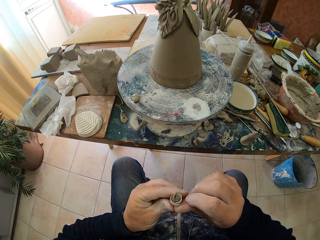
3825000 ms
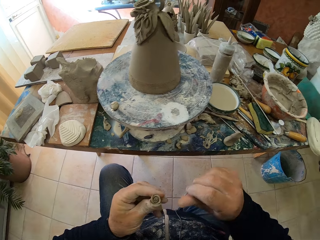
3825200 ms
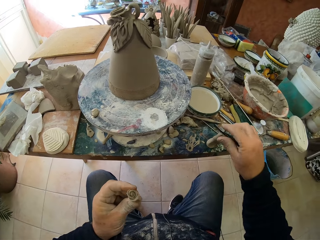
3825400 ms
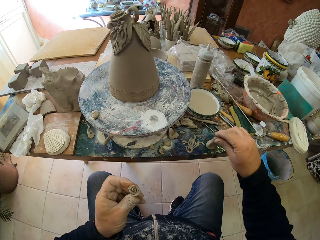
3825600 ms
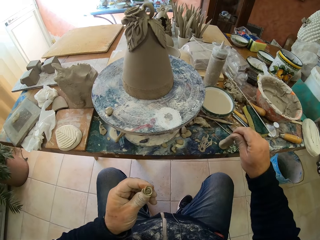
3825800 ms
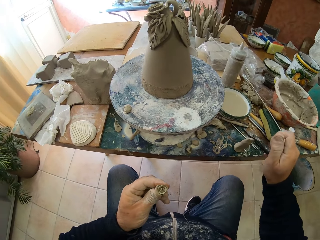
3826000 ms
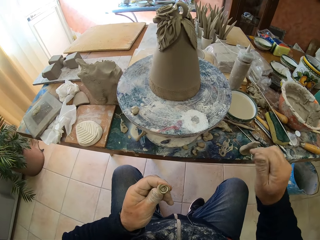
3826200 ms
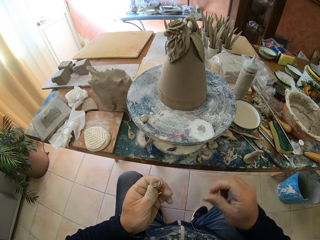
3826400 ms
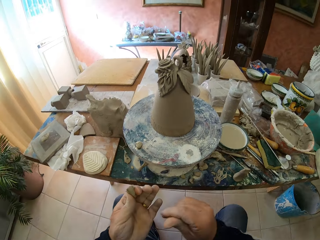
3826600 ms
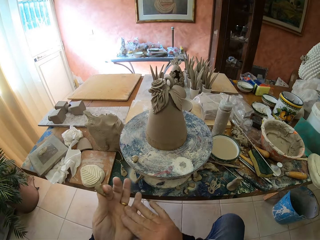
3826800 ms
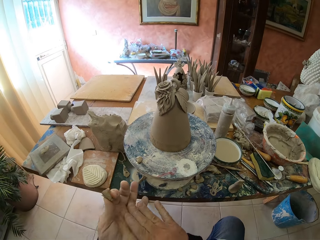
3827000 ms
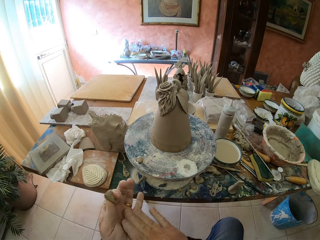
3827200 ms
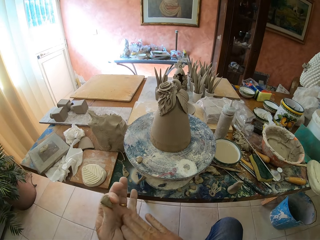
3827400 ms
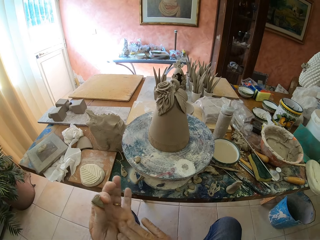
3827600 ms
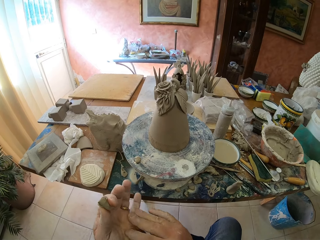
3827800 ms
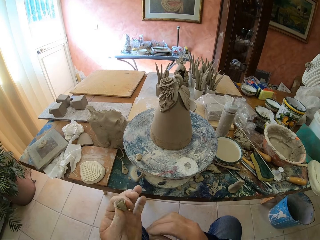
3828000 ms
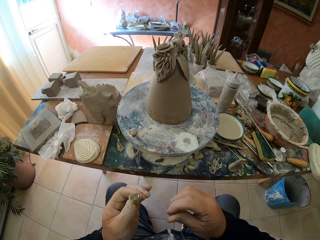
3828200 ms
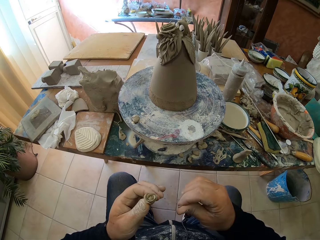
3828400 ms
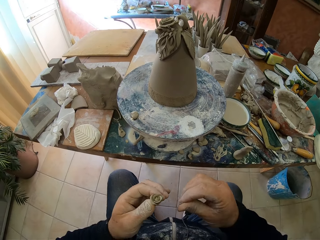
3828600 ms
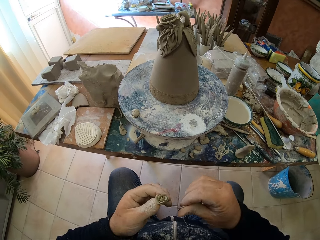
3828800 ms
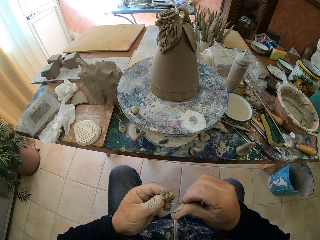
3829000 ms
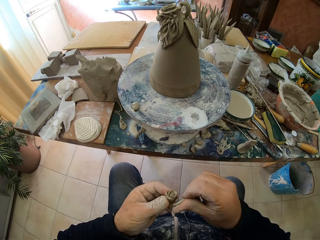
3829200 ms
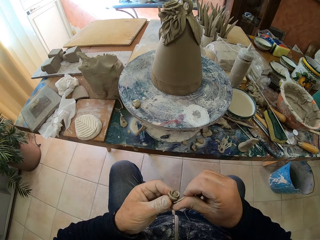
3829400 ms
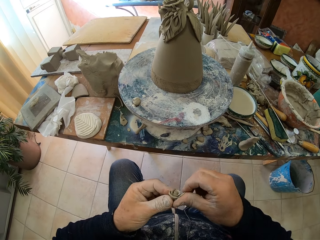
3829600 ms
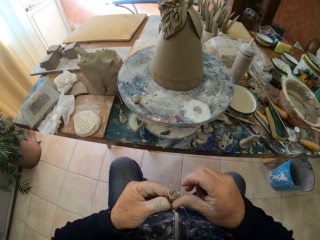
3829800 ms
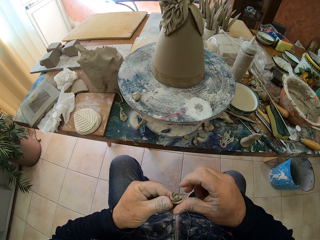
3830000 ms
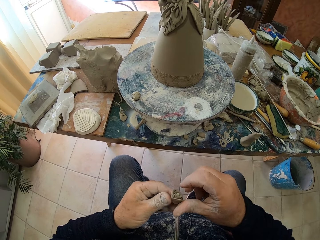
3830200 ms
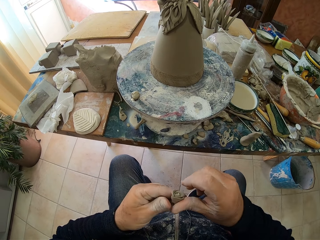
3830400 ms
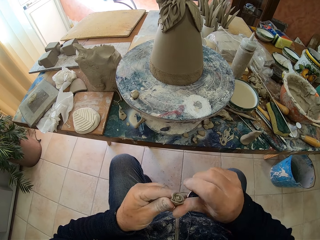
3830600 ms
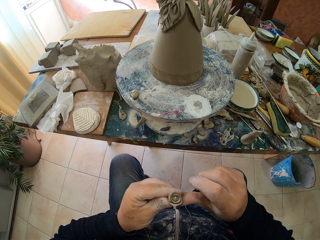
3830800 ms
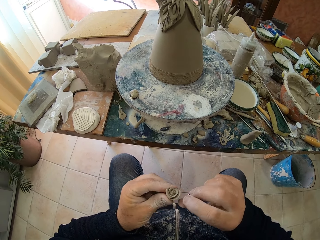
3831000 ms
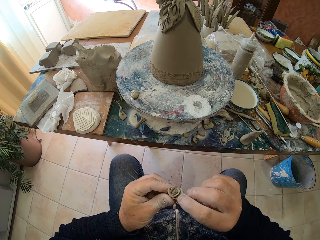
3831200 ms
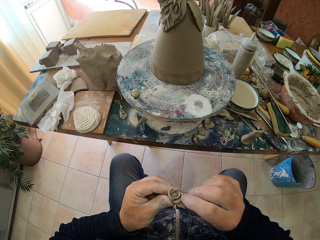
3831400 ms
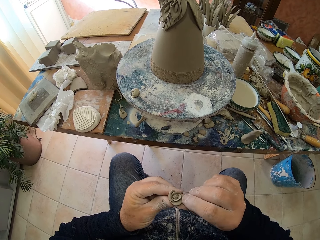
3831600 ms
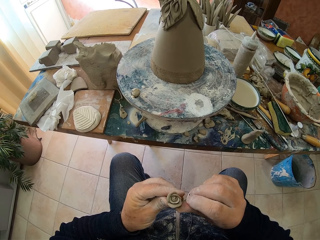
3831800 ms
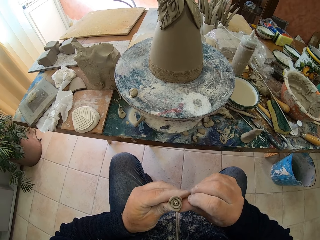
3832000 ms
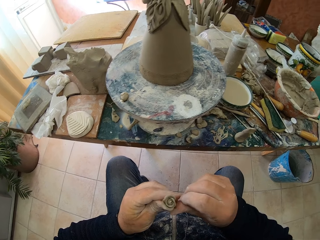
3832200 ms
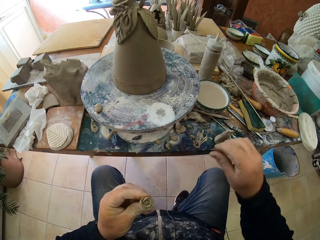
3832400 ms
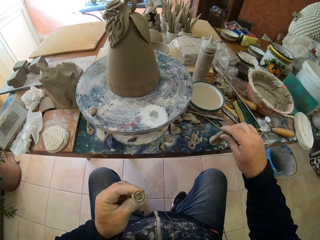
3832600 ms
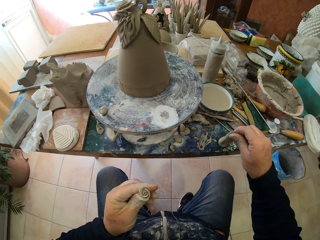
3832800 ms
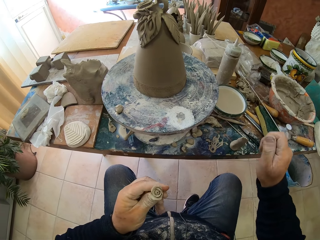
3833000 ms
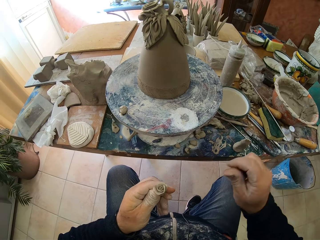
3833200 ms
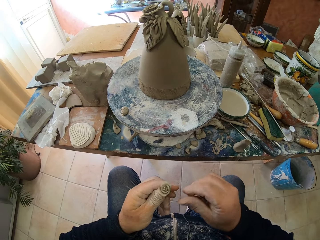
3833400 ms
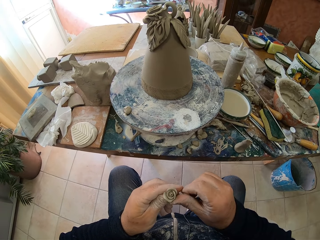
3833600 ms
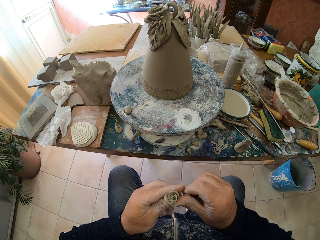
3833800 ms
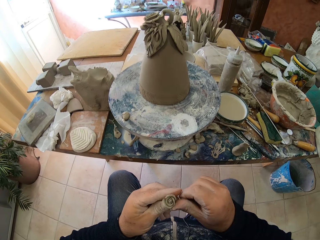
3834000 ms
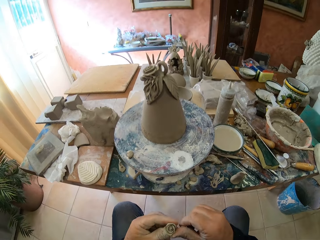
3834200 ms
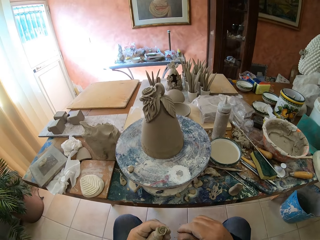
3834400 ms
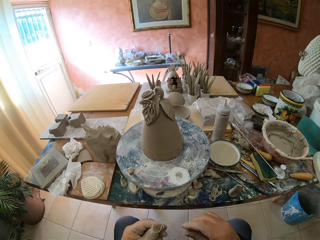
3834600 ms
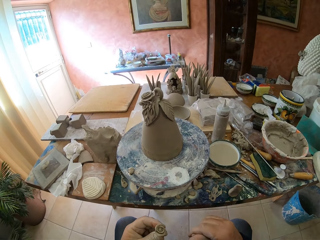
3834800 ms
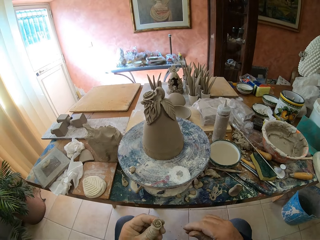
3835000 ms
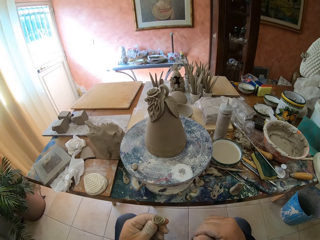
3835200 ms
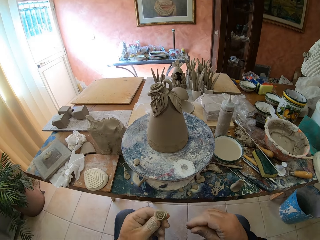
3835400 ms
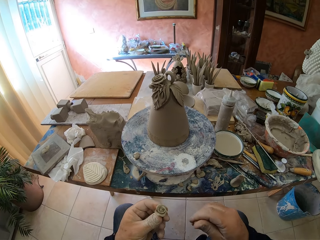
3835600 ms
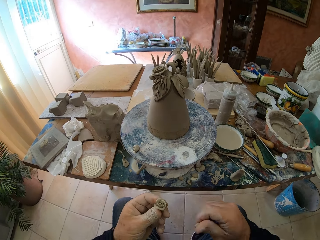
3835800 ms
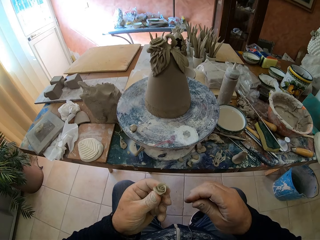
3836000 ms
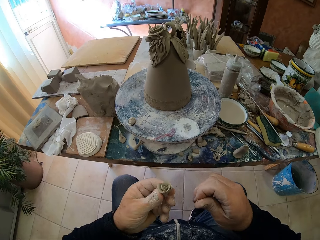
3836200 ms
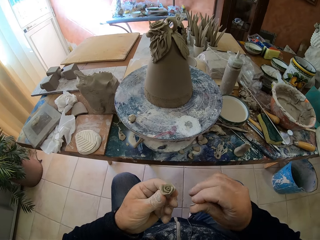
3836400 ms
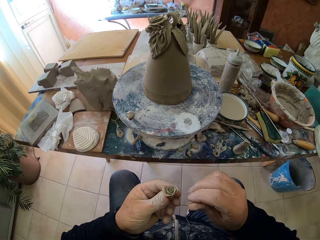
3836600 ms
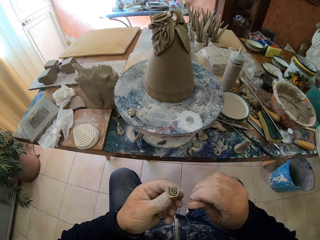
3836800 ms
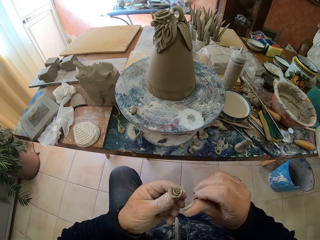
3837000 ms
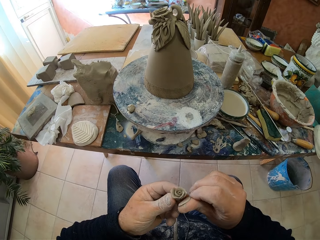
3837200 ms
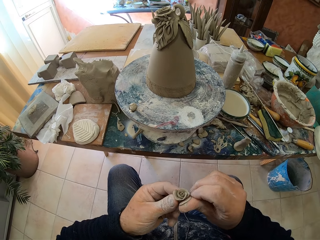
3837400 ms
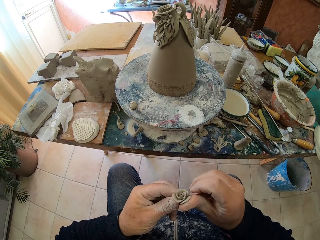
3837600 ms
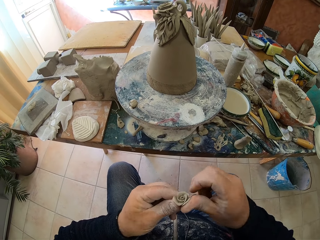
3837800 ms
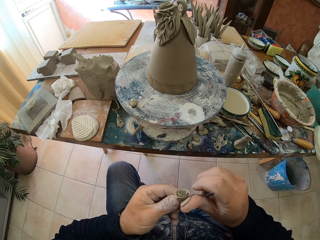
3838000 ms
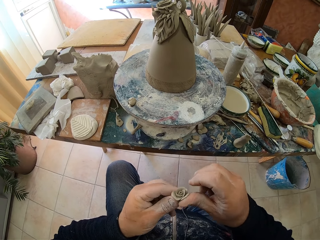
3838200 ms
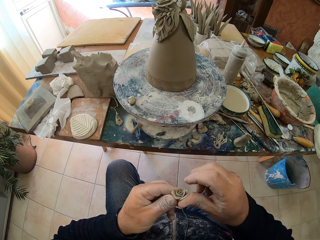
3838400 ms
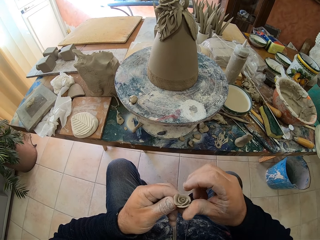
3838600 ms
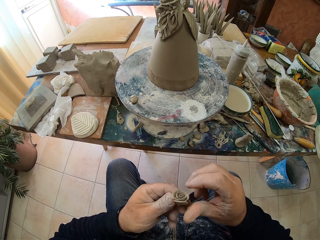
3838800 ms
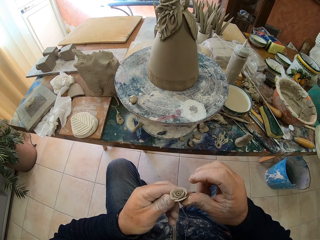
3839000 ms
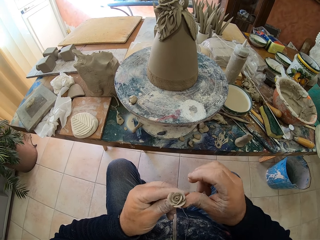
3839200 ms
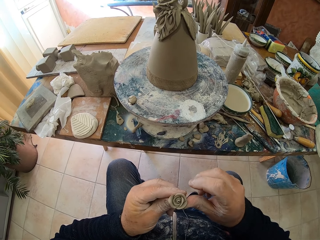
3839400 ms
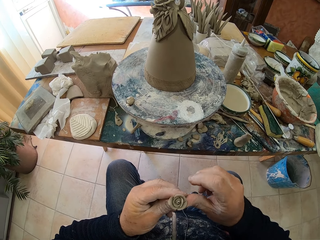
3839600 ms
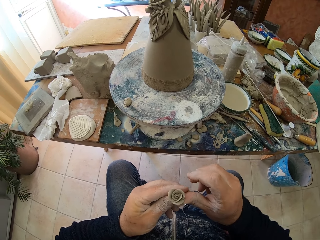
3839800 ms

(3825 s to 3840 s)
The camera wearer folds clay with his hands. He picks up the clay. He rolls the clay with his hands. He picks up the clay from the table. He picks up the clay. He folds the clay with his hands. He rolls the clay. He looks around a room. He picks up the clay from the table.

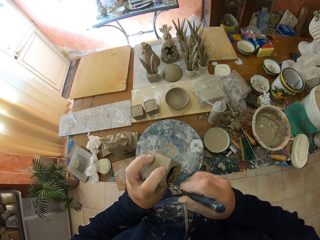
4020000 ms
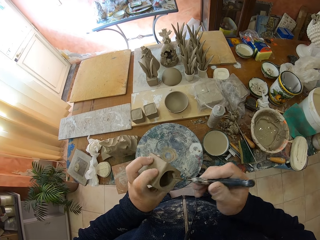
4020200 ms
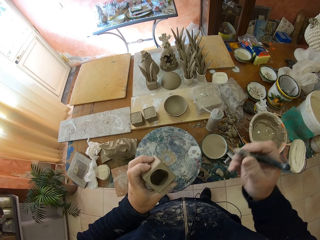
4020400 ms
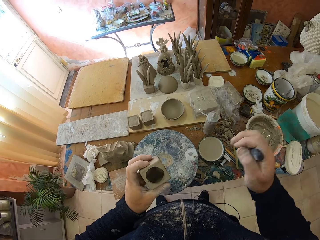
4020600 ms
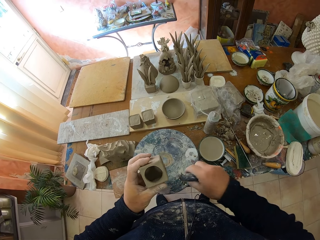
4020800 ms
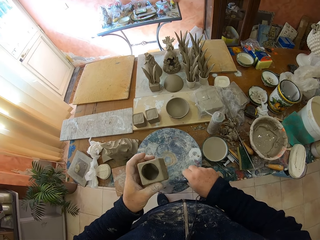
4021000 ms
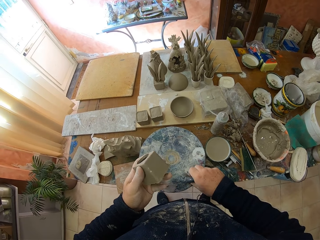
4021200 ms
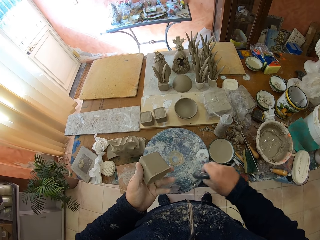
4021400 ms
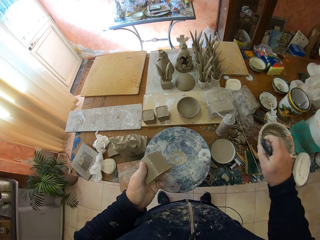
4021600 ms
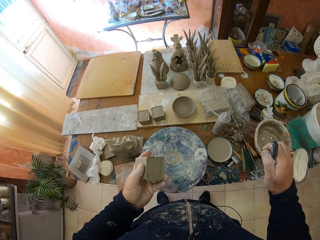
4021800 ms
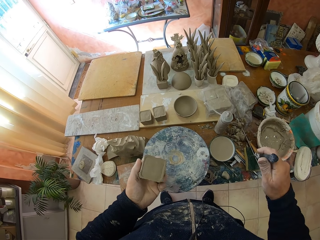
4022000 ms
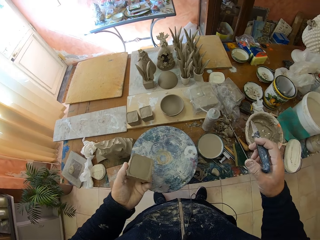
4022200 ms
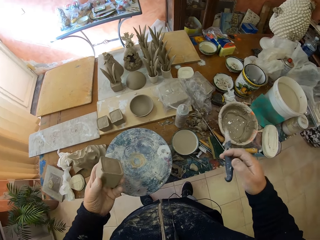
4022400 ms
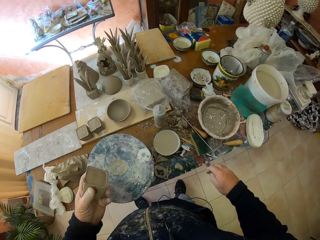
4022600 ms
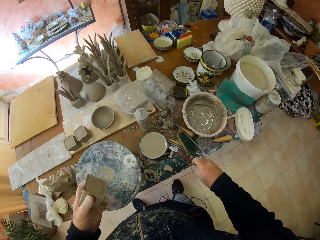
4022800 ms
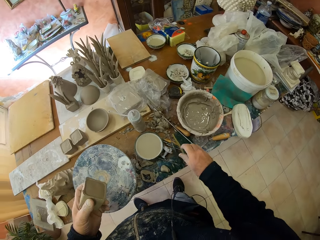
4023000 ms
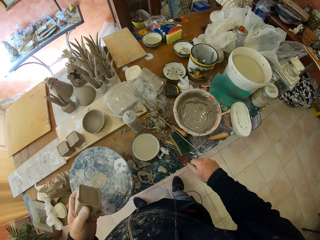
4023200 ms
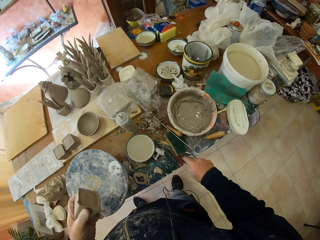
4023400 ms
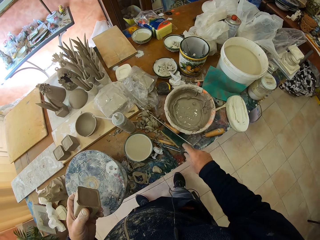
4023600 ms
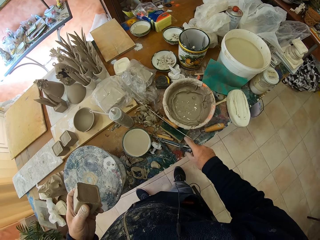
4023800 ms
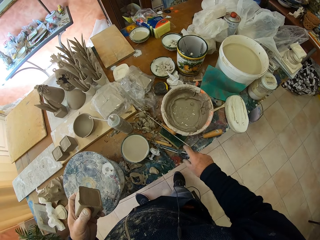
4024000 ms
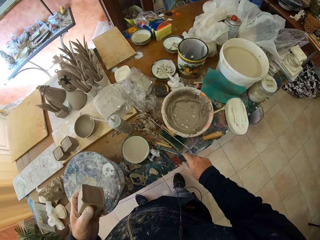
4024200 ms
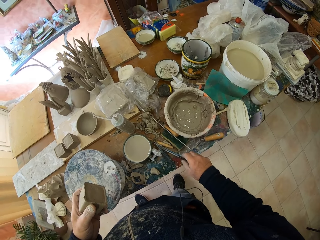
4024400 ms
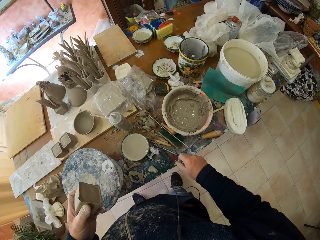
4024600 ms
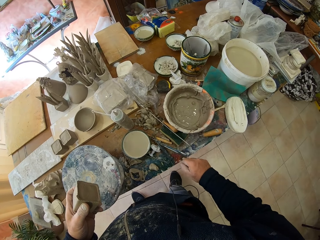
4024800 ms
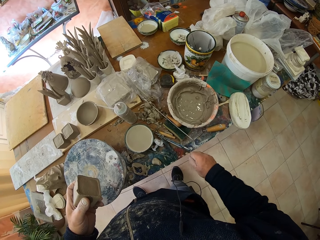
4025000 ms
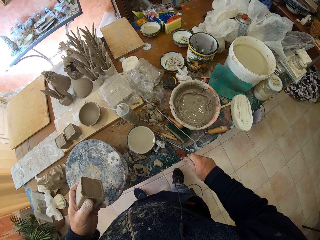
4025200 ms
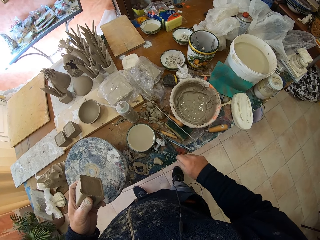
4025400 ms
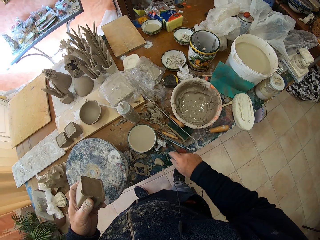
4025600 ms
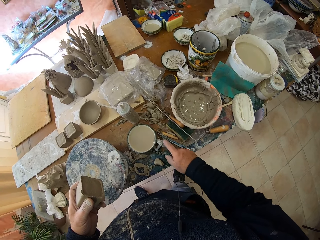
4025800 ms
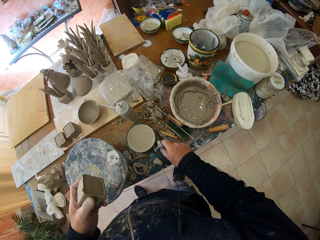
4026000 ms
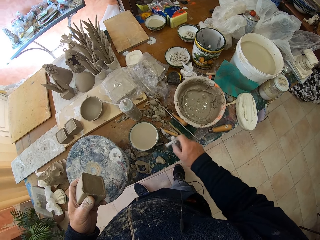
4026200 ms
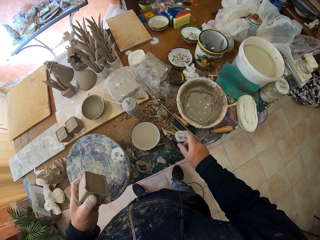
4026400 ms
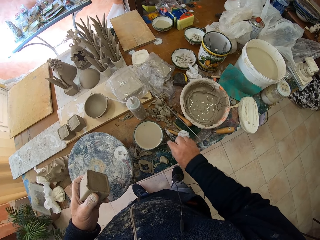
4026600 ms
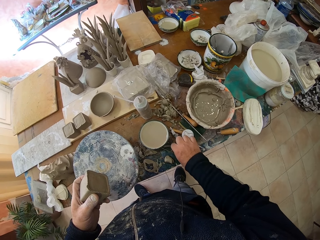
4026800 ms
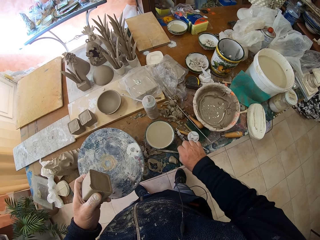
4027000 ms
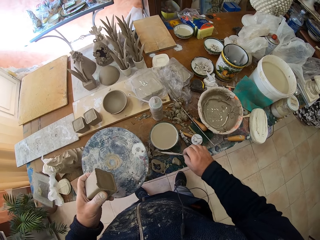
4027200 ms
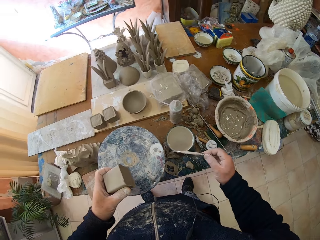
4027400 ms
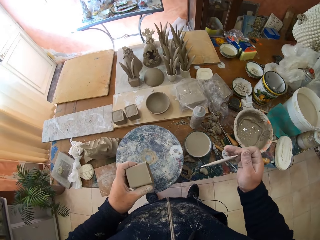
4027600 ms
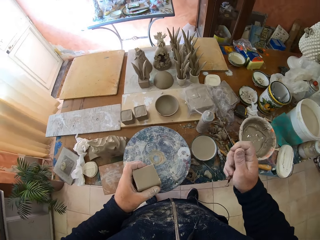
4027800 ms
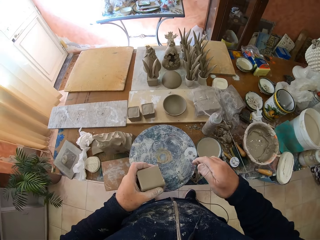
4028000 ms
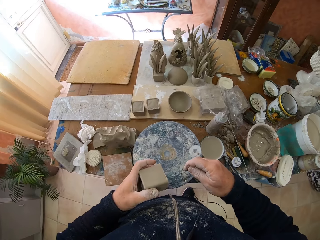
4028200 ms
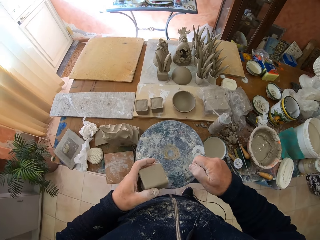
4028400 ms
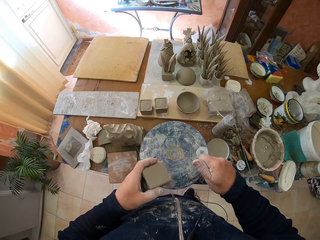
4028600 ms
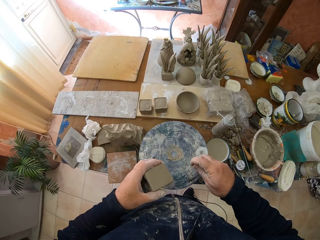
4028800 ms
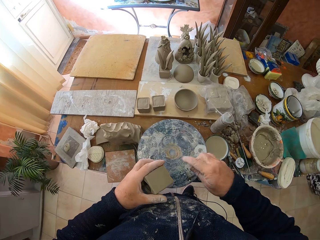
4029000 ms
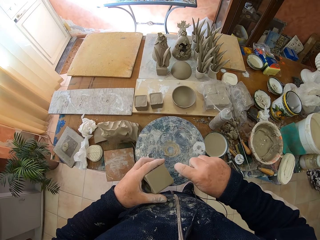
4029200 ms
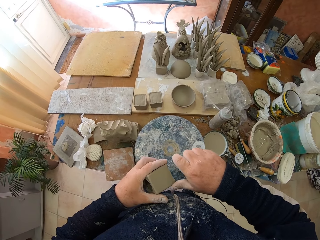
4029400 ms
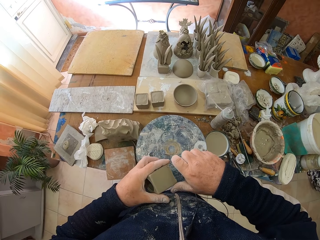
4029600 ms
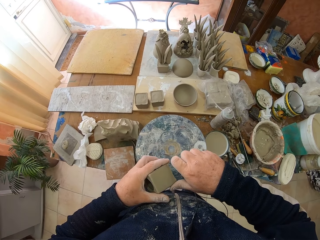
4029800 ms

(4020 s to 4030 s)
The camera wearer puts down clay on a table. They put down a knife on the table. They move items on the table. They pick up a rod from the table.
